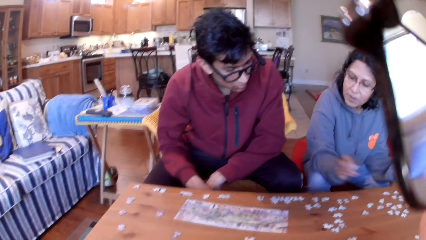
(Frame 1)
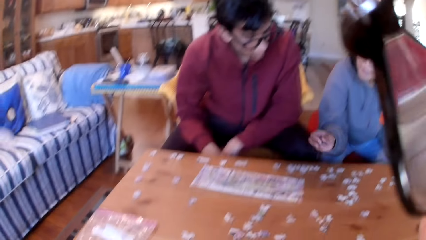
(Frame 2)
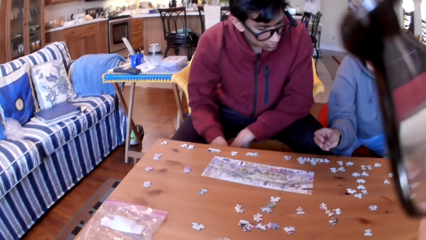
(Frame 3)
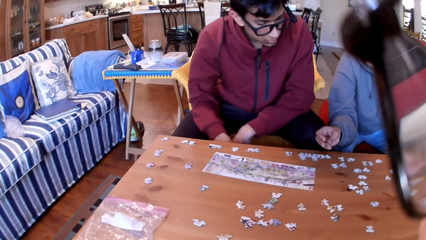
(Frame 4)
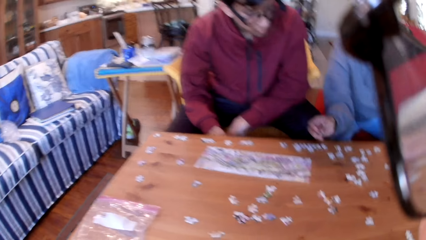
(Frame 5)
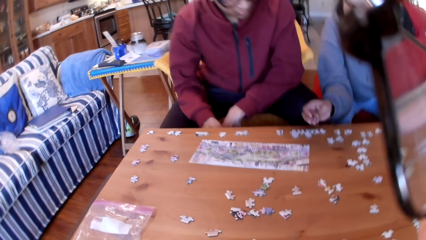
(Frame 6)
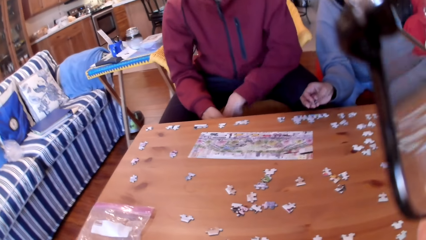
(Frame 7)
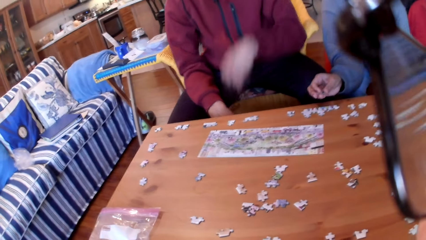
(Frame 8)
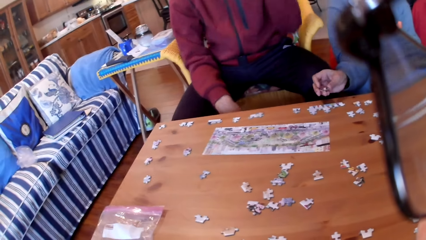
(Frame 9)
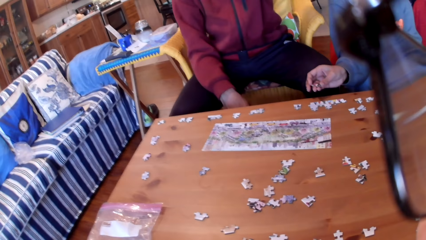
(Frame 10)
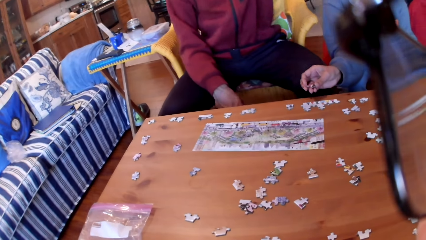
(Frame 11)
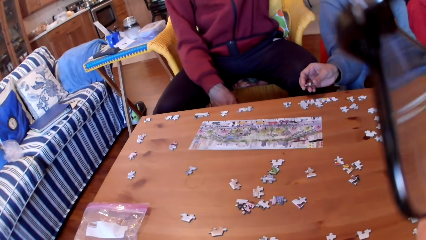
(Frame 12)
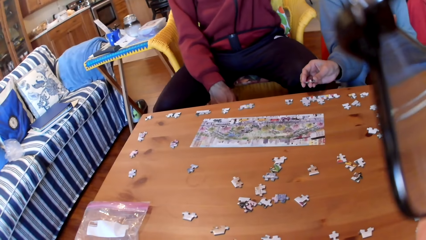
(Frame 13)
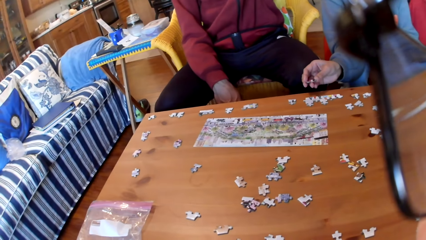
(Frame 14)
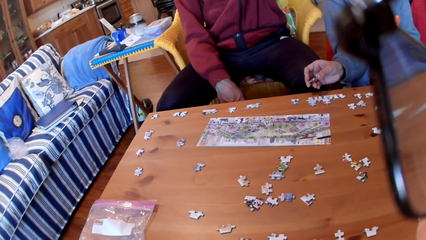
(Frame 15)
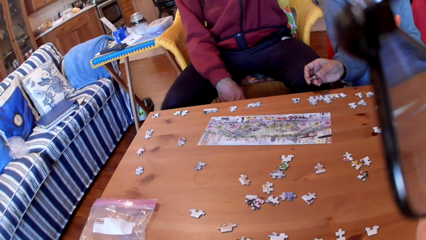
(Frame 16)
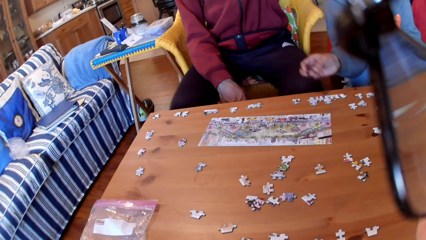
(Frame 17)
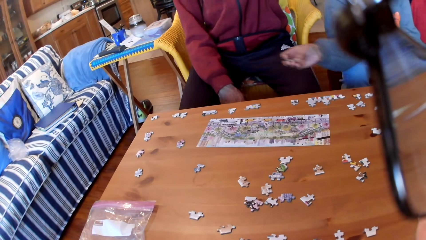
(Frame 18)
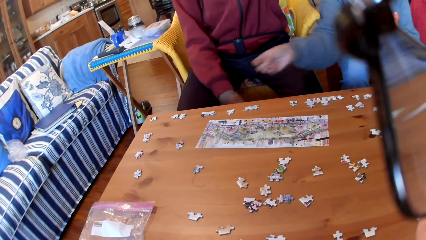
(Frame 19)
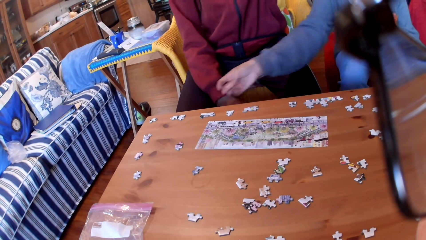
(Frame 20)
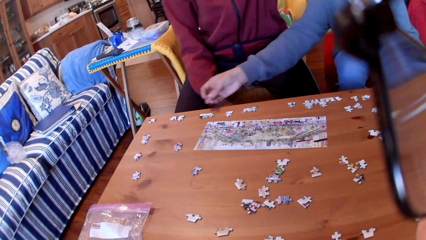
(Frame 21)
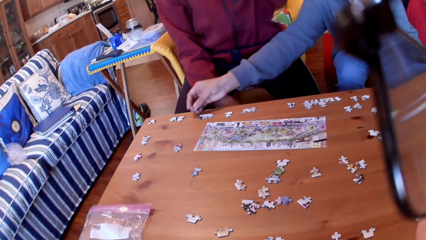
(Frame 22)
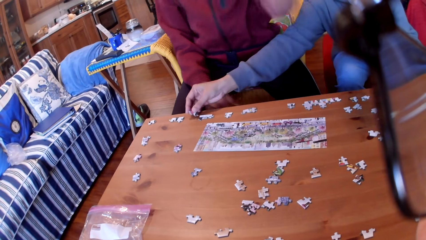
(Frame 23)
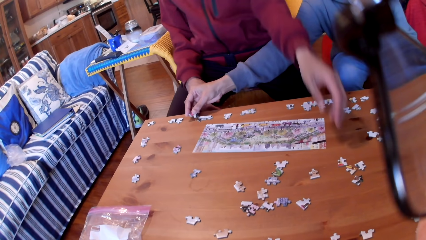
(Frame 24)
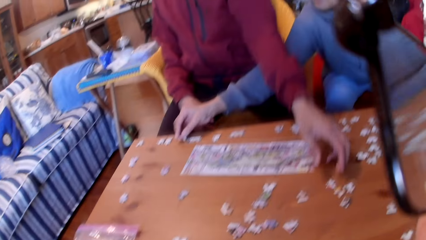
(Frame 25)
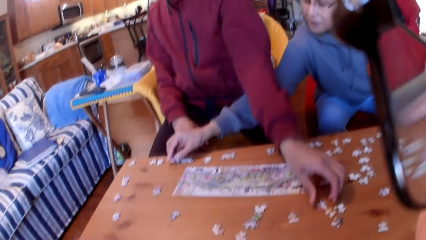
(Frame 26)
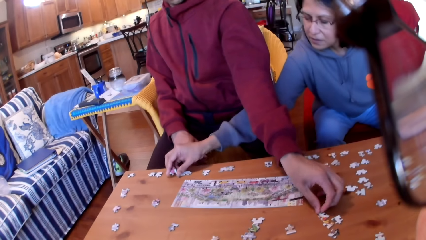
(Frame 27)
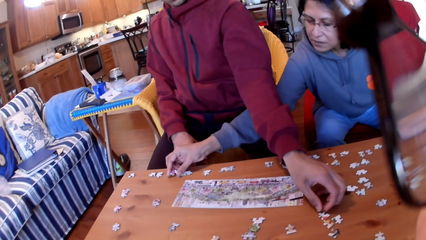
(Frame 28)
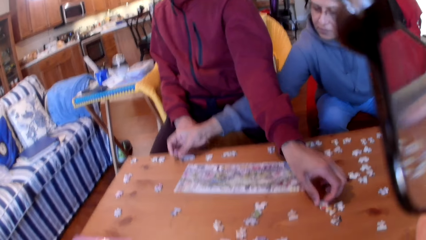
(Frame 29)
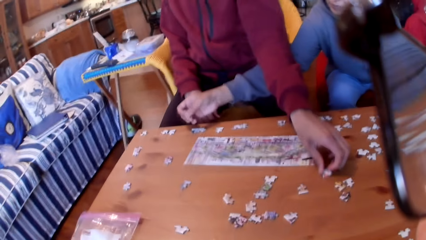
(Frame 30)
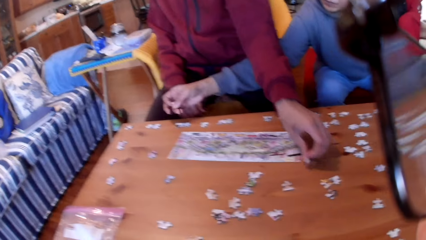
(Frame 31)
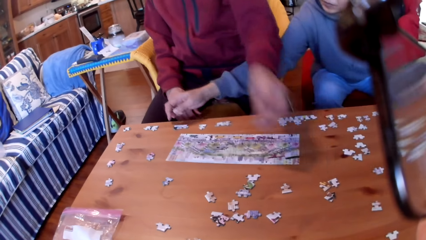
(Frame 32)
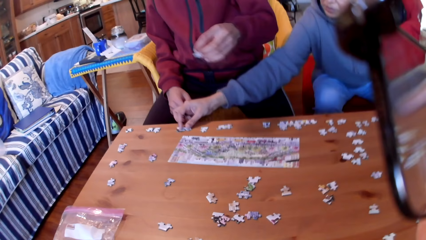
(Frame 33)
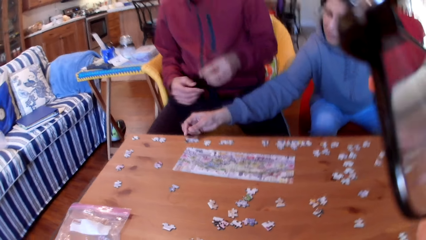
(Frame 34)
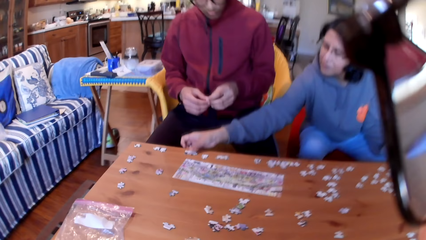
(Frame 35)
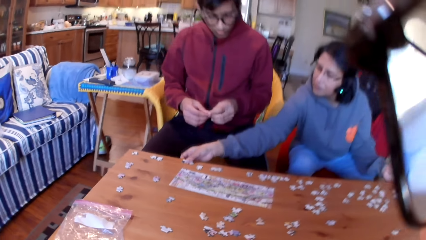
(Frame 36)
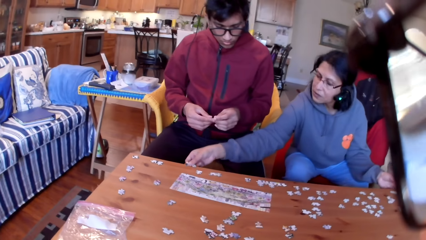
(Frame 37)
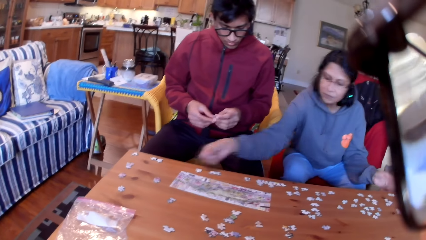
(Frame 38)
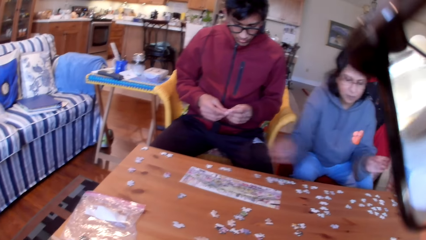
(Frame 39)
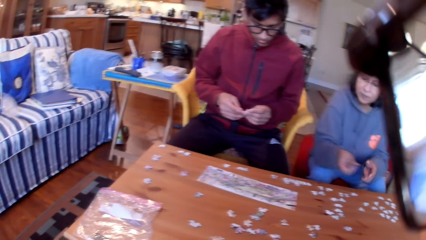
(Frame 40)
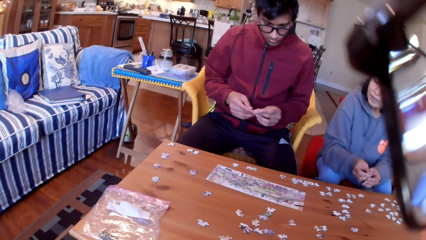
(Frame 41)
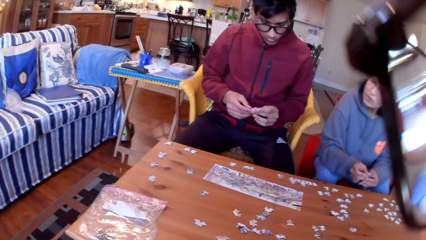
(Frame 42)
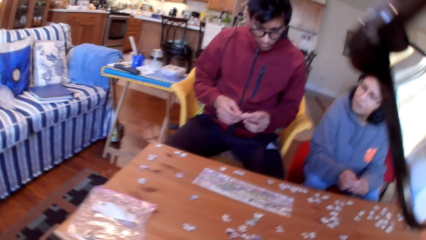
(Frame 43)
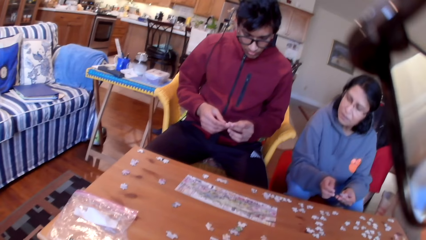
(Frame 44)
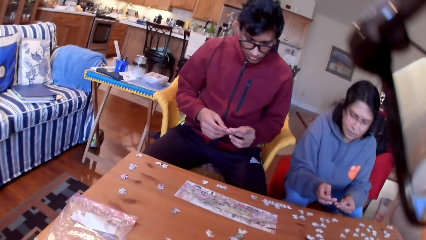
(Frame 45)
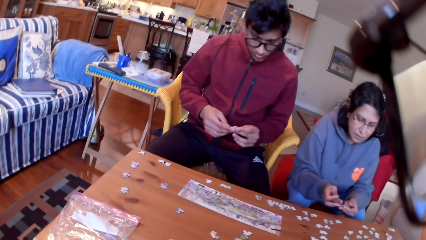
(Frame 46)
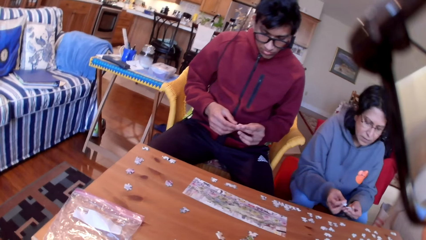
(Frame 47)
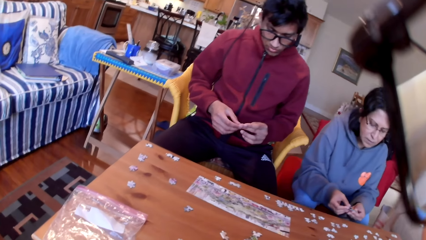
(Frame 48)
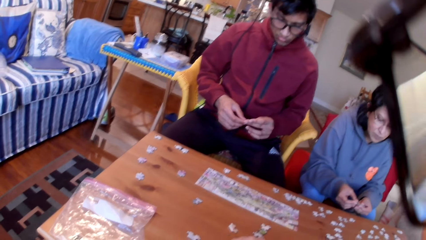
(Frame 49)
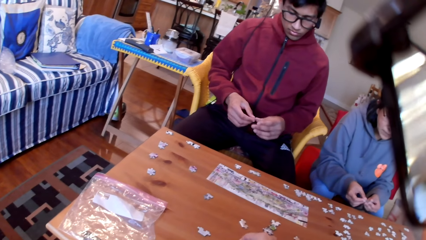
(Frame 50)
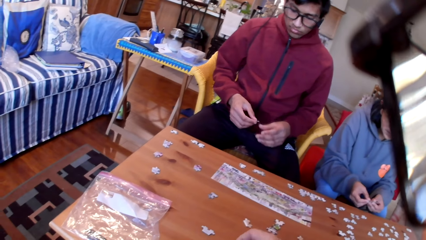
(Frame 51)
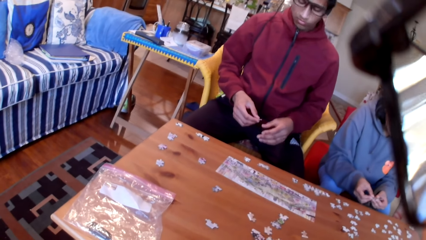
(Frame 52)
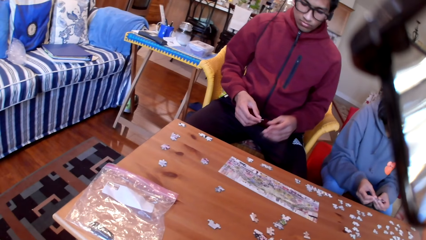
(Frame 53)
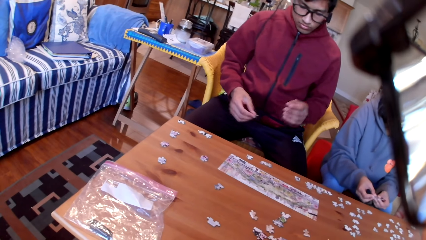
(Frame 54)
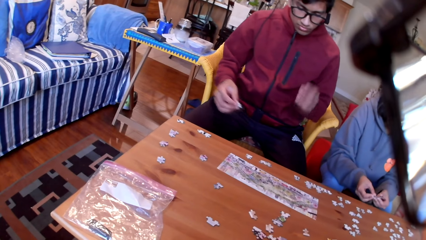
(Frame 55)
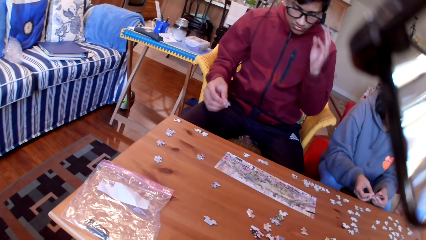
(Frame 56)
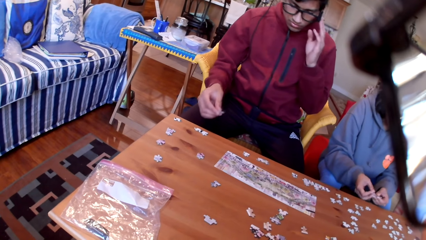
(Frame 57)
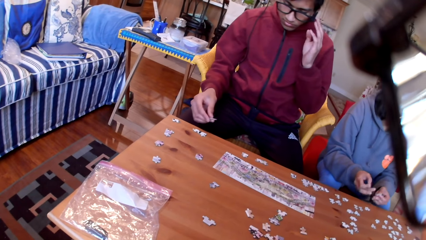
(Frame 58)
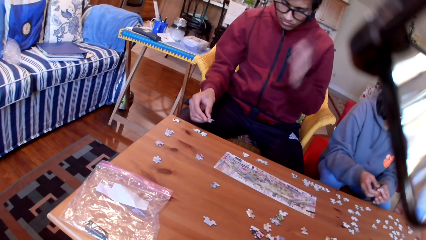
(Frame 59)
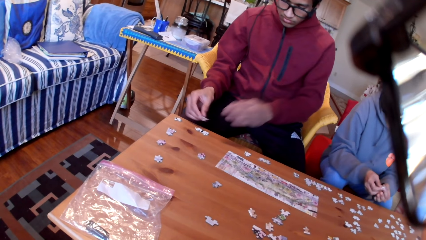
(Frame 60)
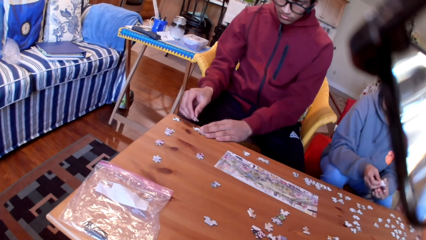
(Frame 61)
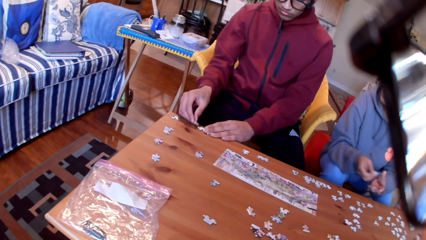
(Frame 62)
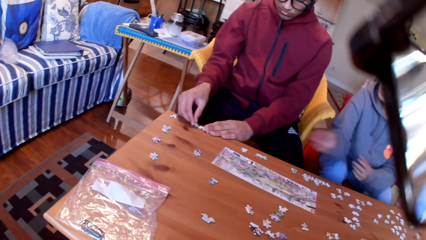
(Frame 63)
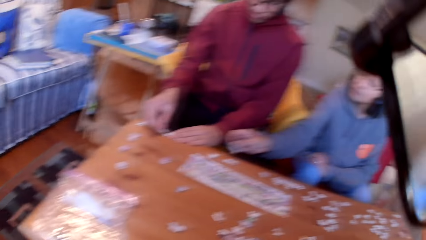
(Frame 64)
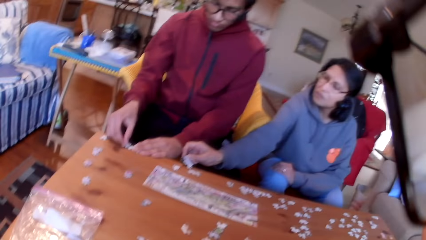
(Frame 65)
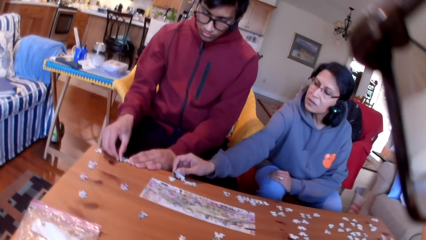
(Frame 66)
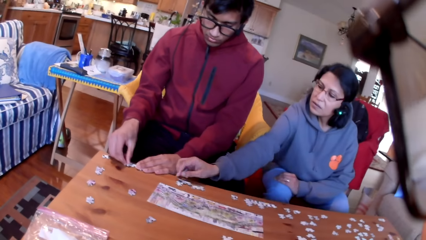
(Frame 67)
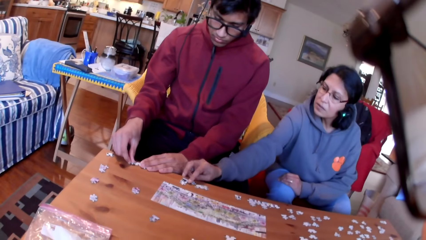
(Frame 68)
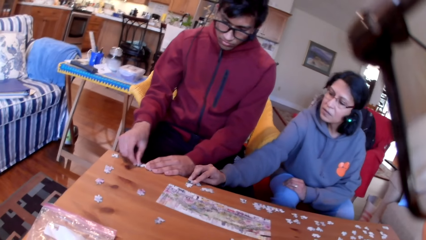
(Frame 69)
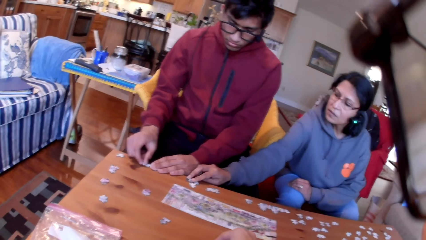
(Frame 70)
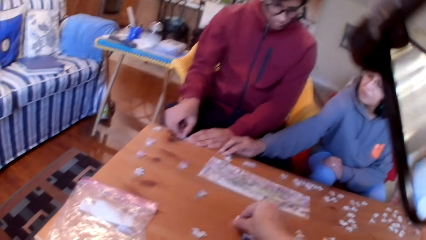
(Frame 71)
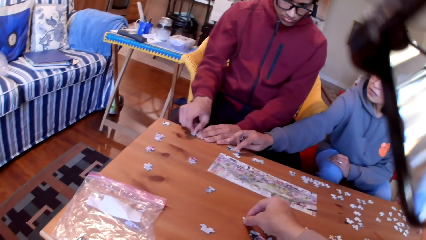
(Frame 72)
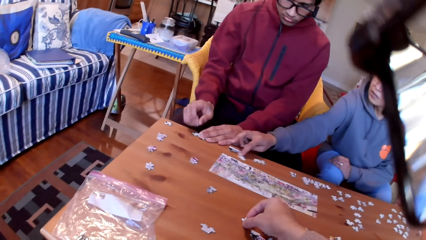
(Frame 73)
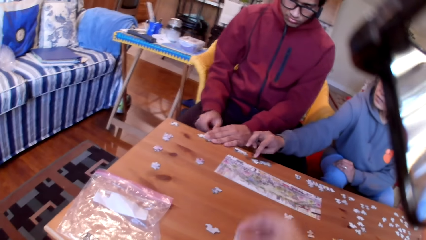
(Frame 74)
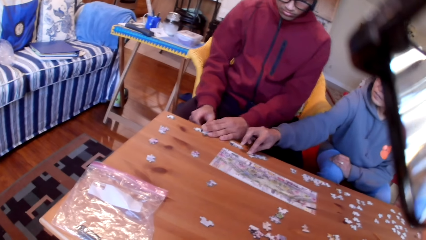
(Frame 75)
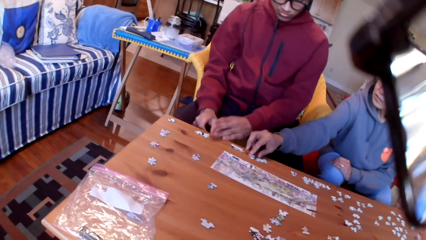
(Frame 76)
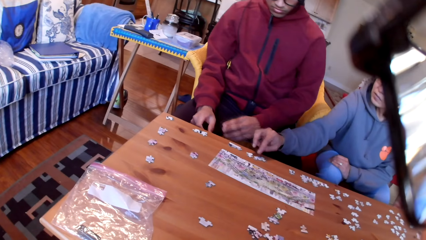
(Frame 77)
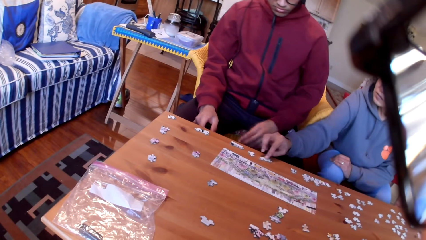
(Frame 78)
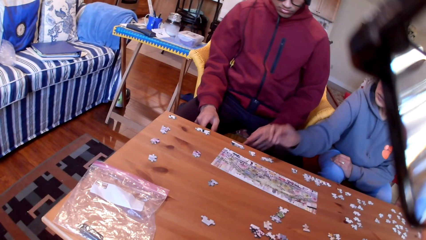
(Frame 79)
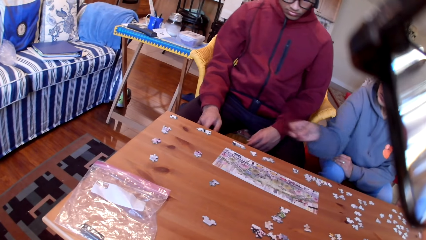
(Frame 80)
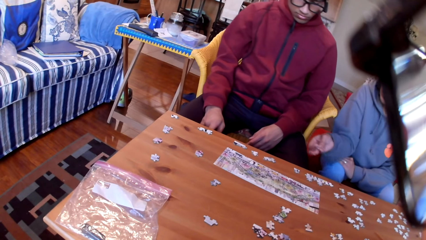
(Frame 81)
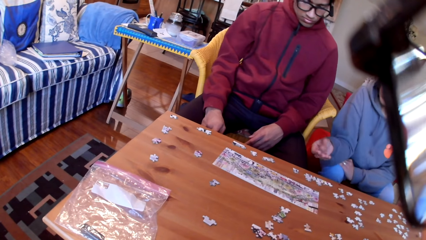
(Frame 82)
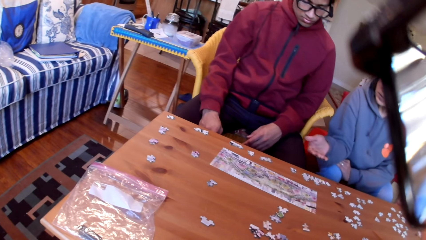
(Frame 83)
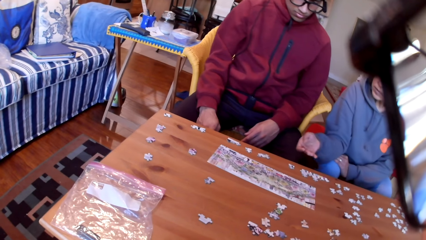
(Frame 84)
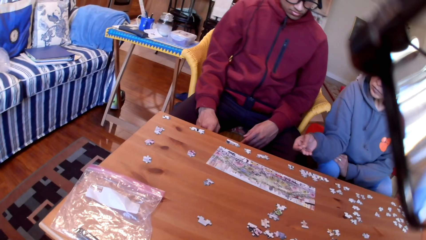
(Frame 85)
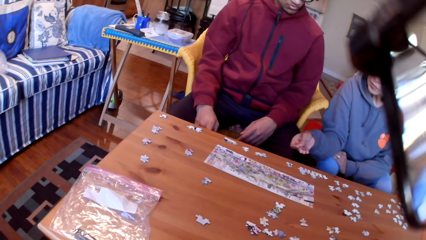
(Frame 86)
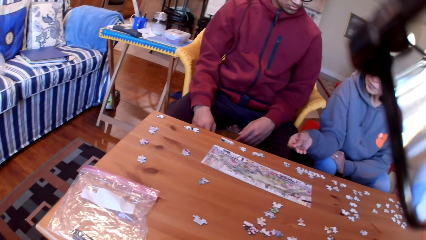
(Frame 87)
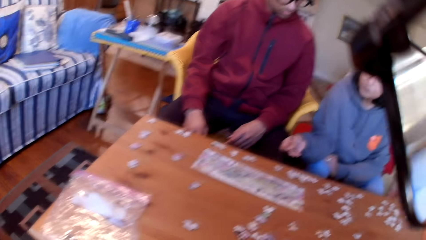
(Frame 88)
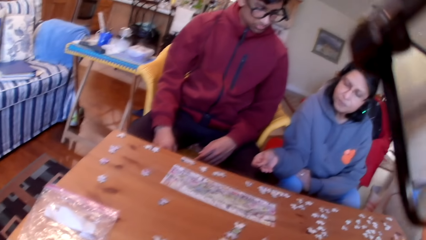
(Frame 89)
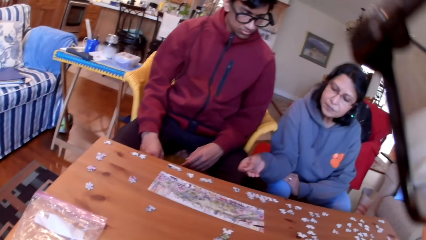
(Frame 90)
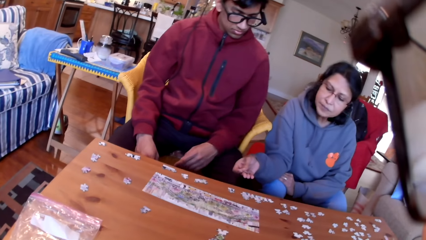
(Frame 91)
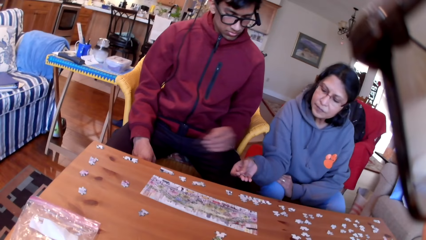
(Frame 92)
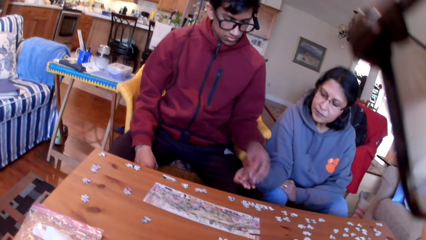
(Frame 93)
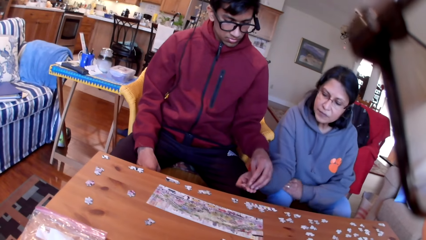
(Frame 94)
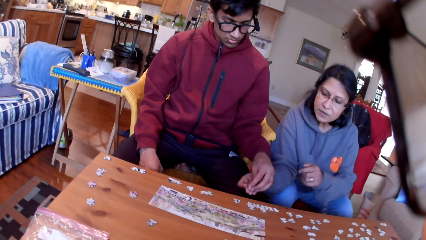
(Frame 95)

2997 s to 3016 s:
The woman picks up a jigsaw puzzle and puts a puzzle on the table. The man touches his head. The woman shows the jigsaw puzzle to the man. She puts a puzzle on the table. The man picks up the jigsaw puzzle. The woman picks up a jigsaw puzzle. The man looks at the puzzle. The woman looks at the puzzles. The camera wearer takes a puzzle. The man touches the eyeglasses and joins the puzzles on the table. The woman arranges the jigsaw puzzle and puts a puzzle on the table. The camera wearer takes a puzzle. The woman moves a puzzle on the table, looks at a puzzle, and shows off the jigsaw puzzle in her hand.
